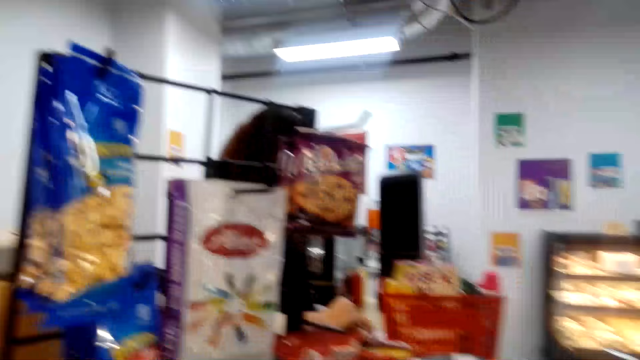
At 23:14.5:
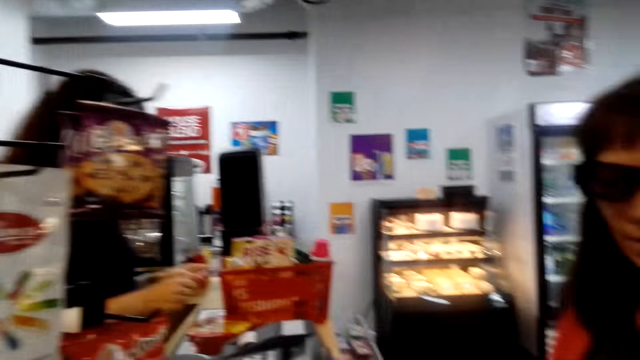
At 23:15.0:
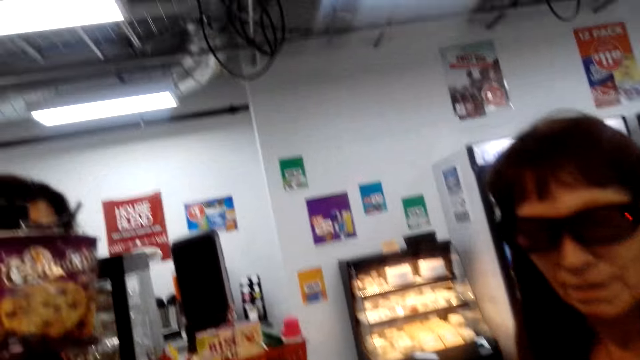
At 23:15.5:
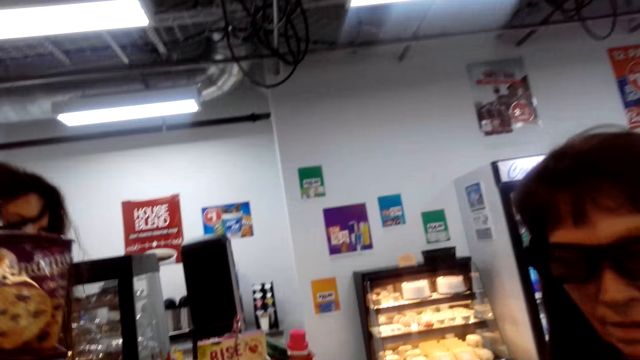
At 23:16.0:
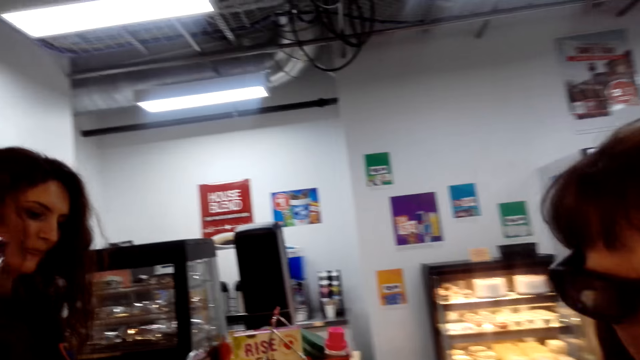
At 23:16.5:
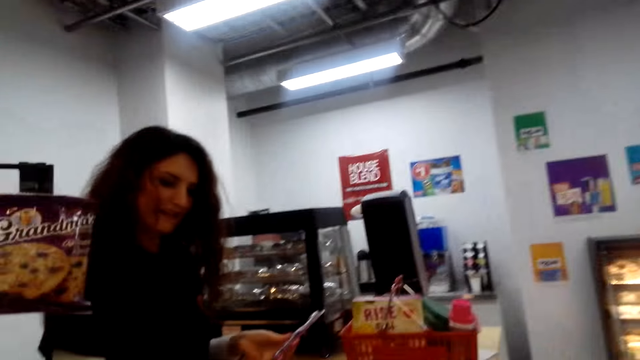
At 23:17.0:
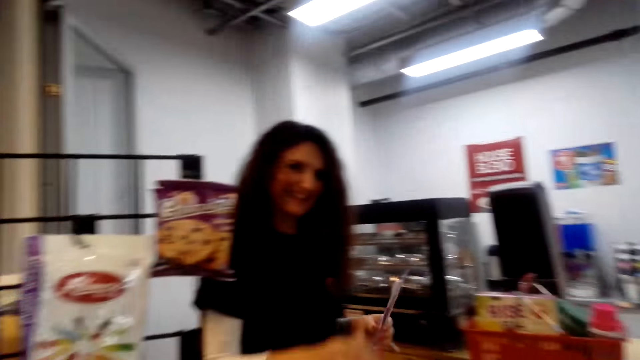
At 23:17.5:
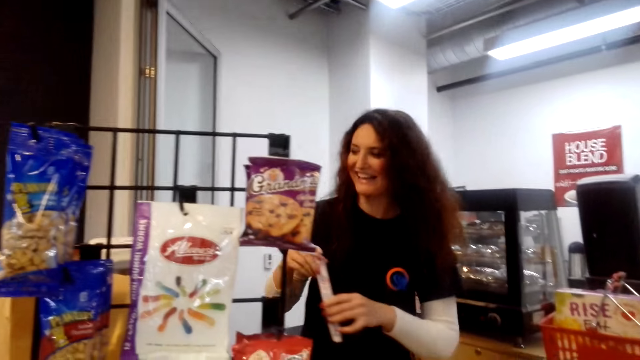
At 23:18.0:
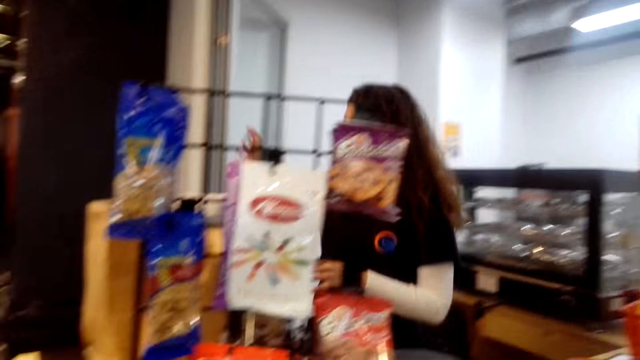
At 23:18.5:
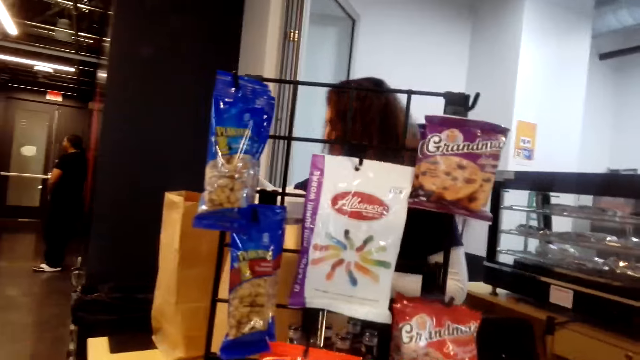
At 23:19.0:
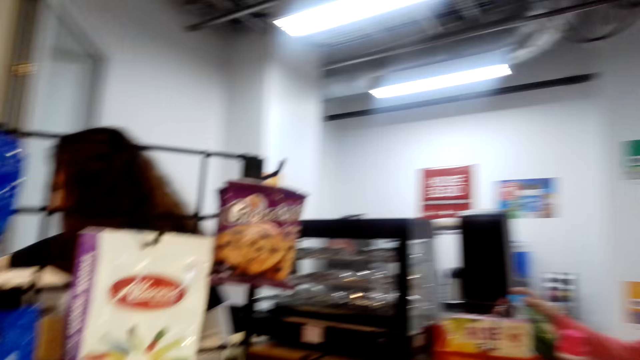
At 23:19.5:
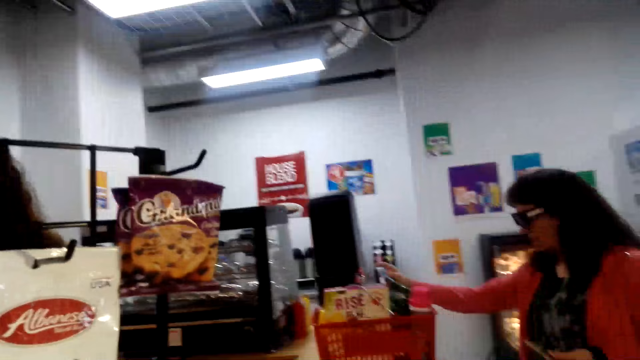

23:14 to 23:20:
A woman picks something. The camera wearer converses with the woman. The woman walks around the mall. The camera wearer looks sideways.

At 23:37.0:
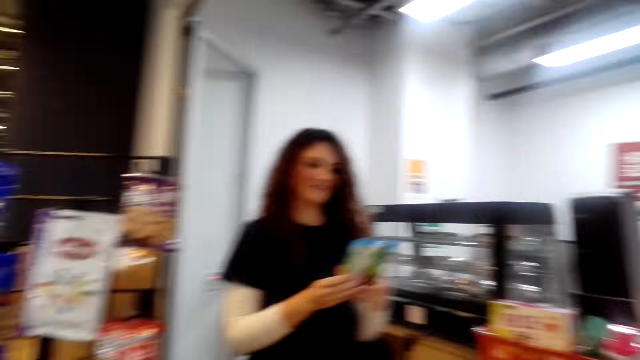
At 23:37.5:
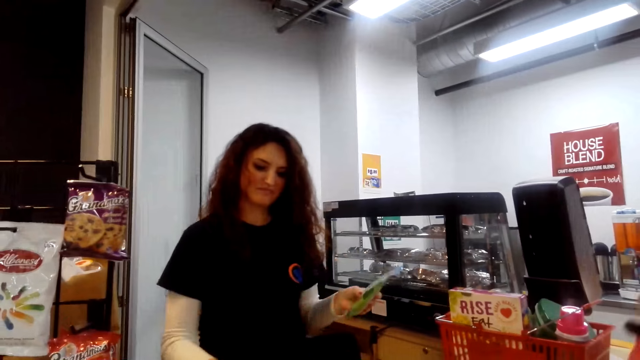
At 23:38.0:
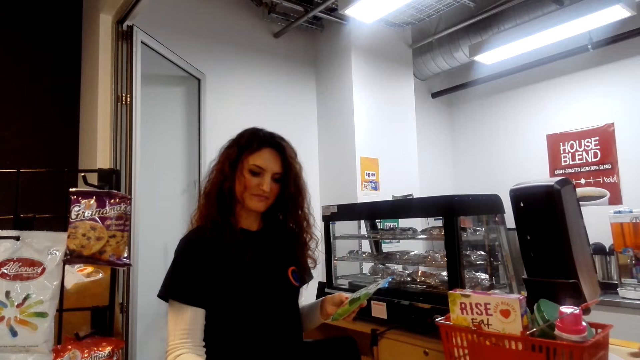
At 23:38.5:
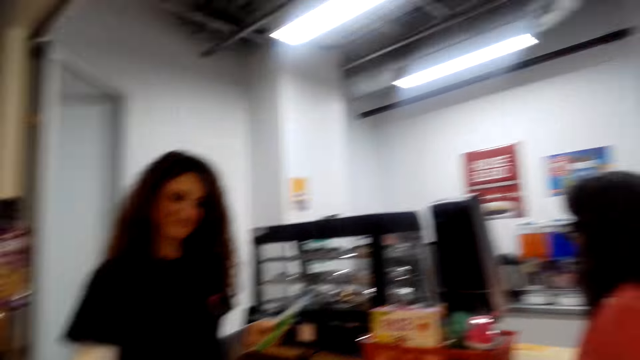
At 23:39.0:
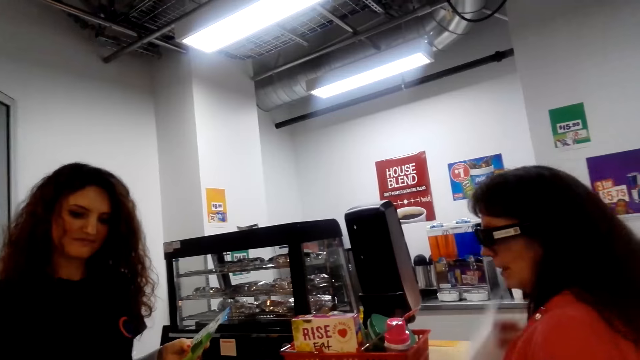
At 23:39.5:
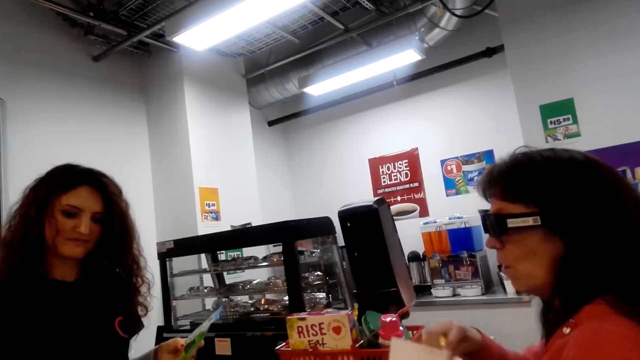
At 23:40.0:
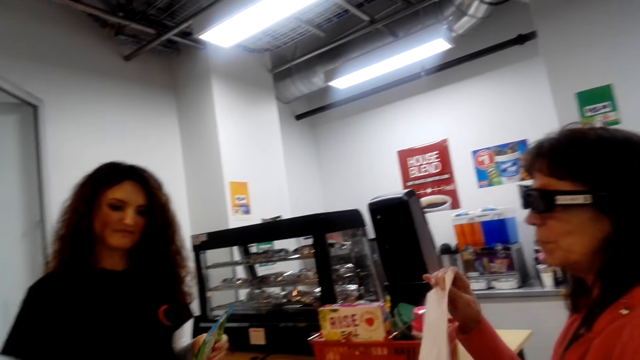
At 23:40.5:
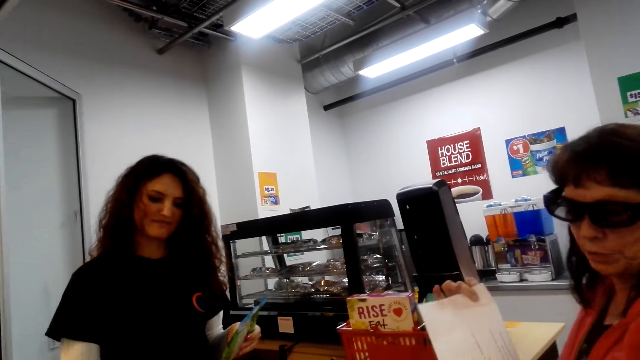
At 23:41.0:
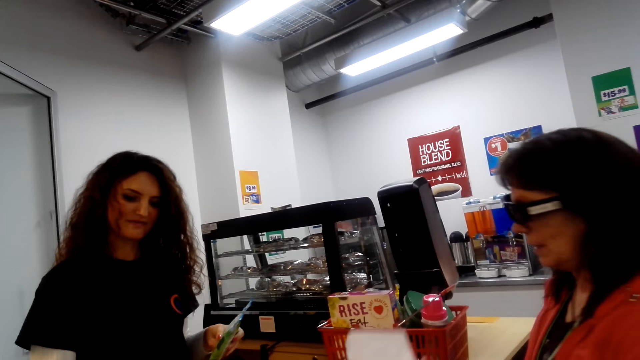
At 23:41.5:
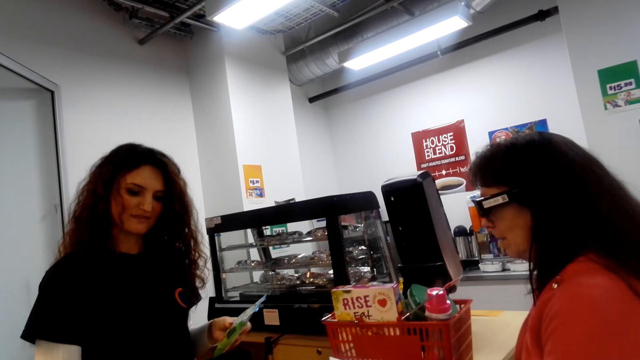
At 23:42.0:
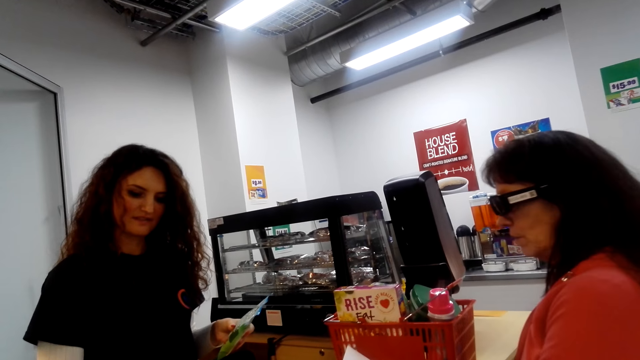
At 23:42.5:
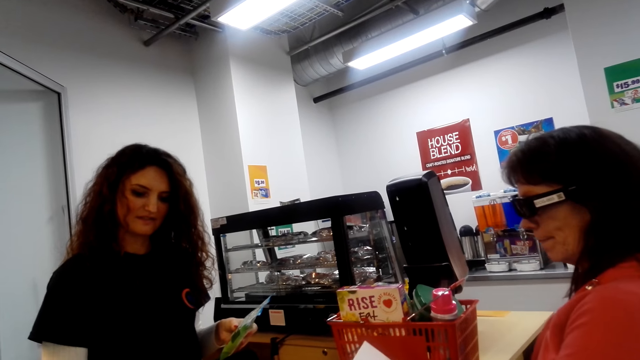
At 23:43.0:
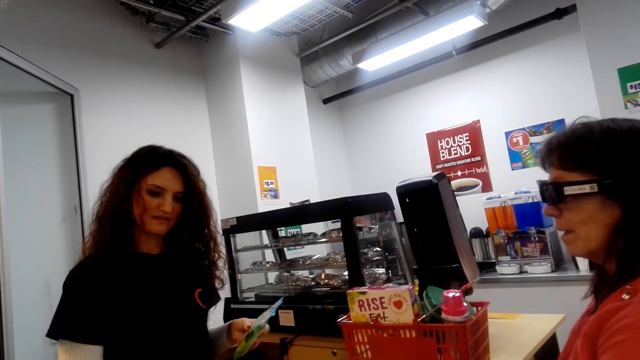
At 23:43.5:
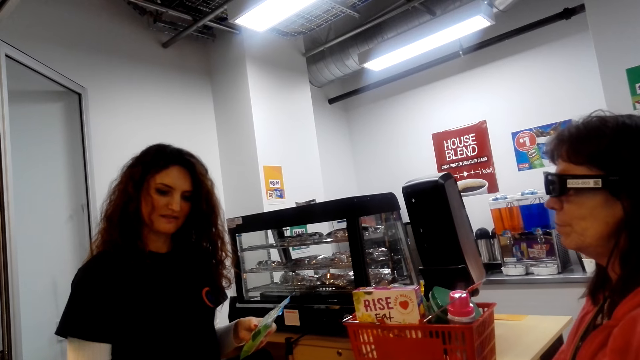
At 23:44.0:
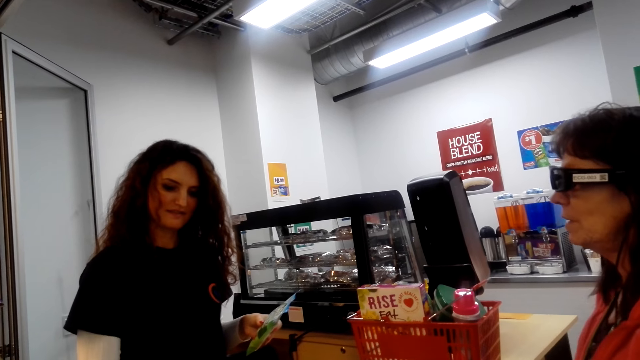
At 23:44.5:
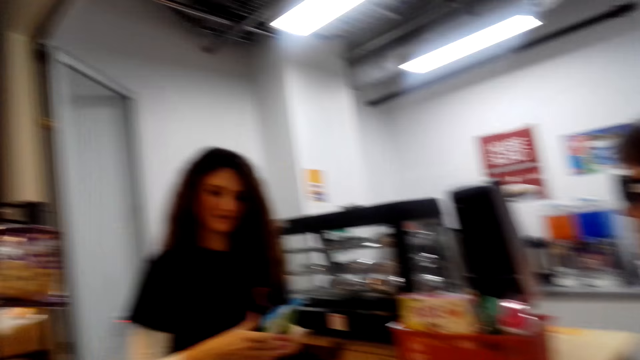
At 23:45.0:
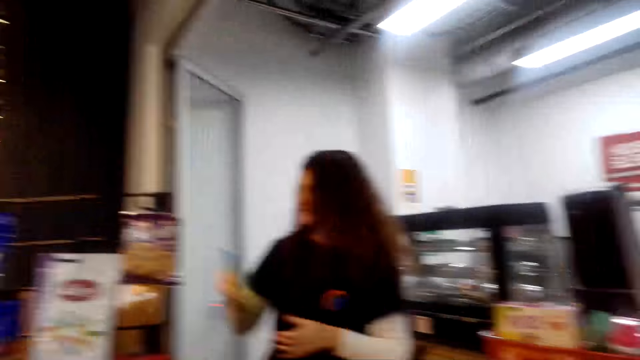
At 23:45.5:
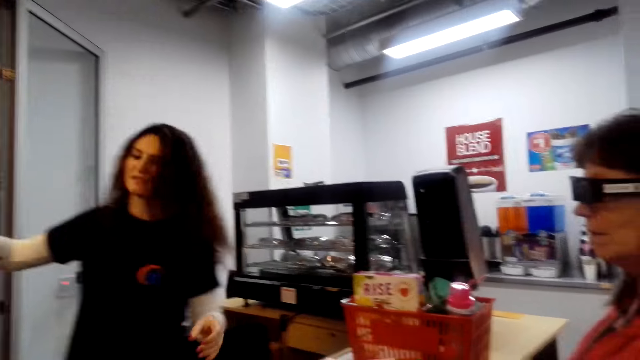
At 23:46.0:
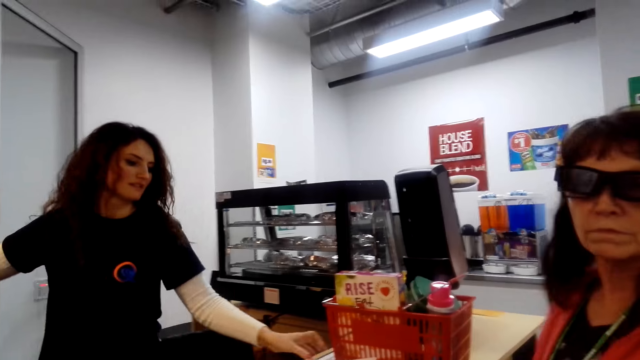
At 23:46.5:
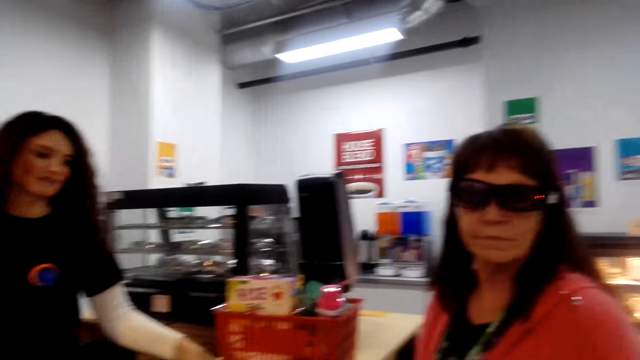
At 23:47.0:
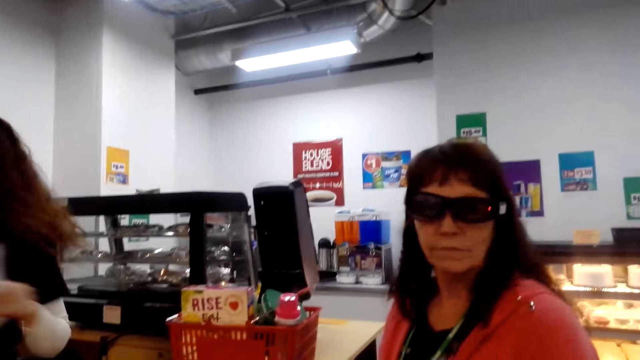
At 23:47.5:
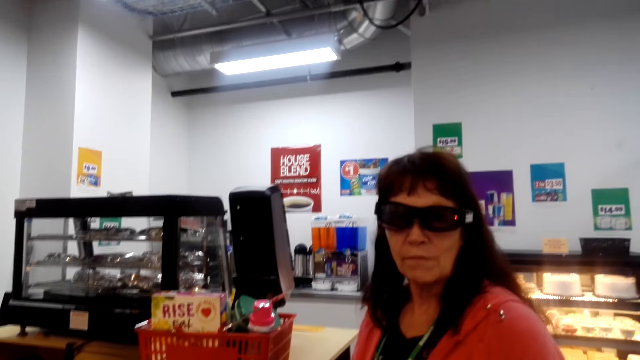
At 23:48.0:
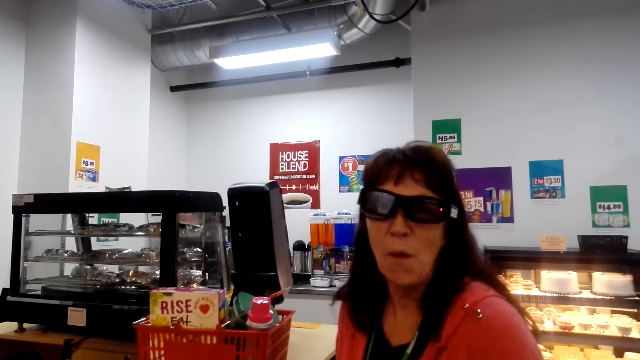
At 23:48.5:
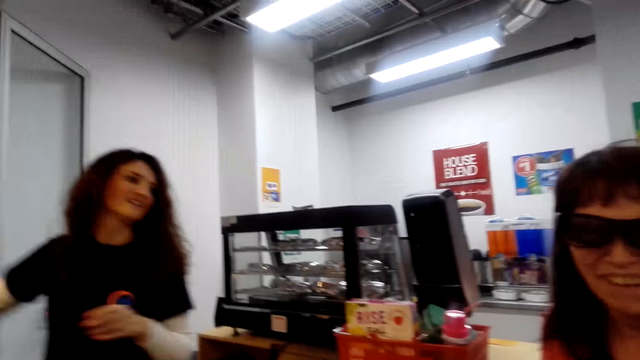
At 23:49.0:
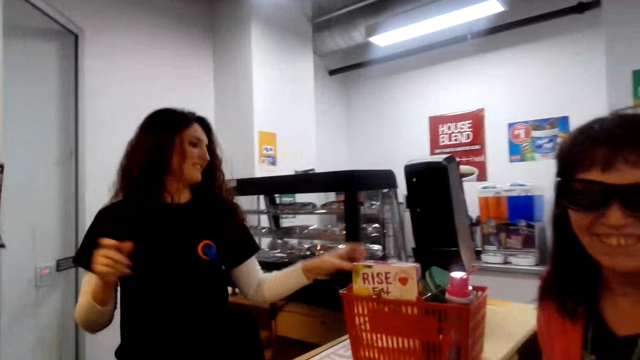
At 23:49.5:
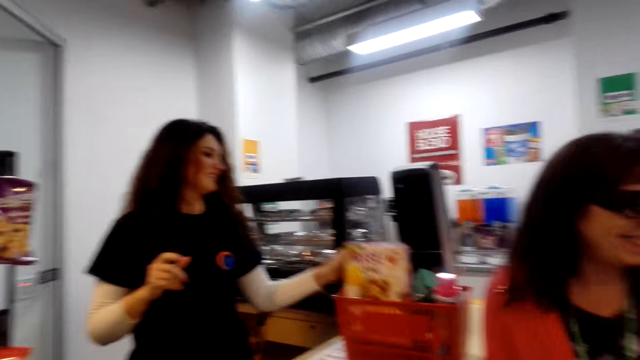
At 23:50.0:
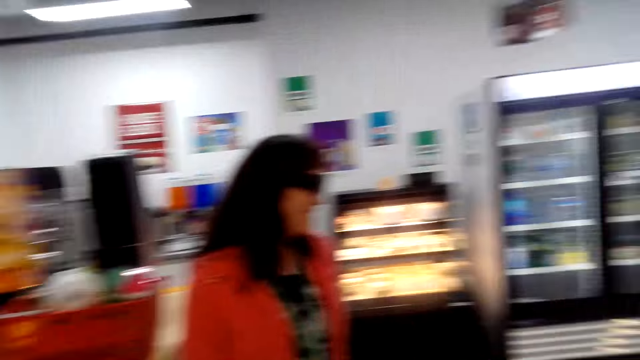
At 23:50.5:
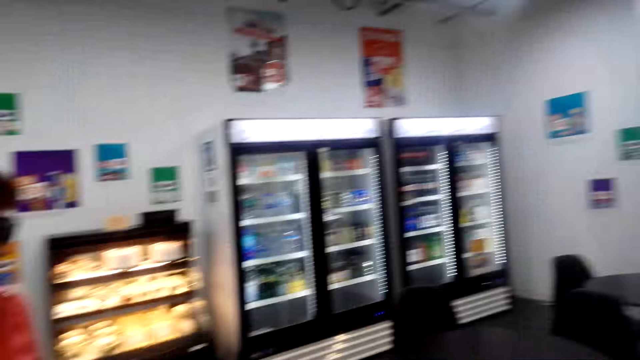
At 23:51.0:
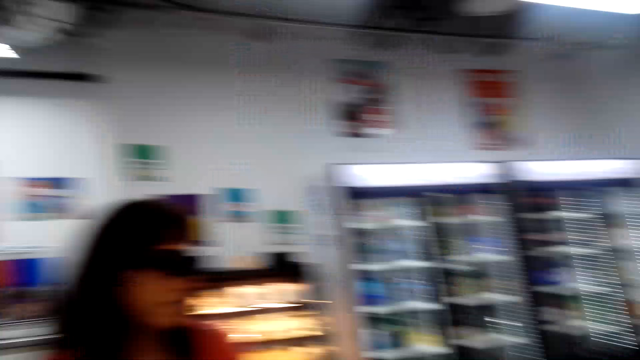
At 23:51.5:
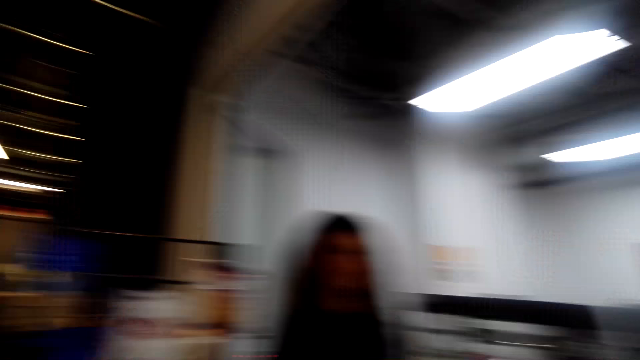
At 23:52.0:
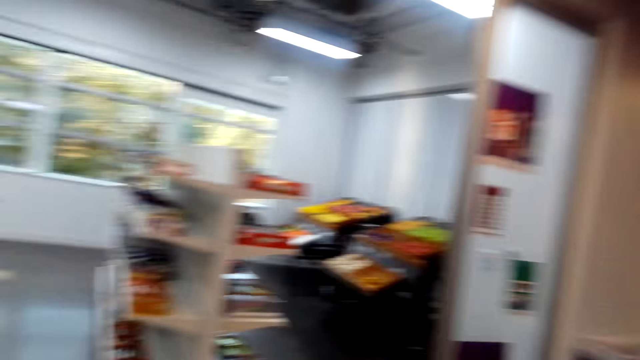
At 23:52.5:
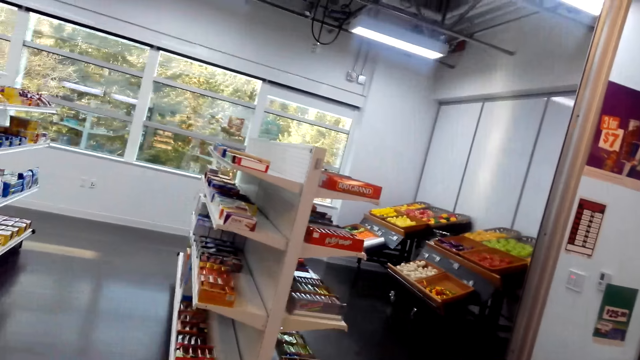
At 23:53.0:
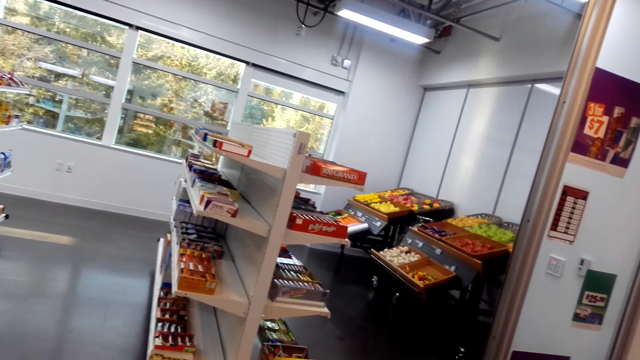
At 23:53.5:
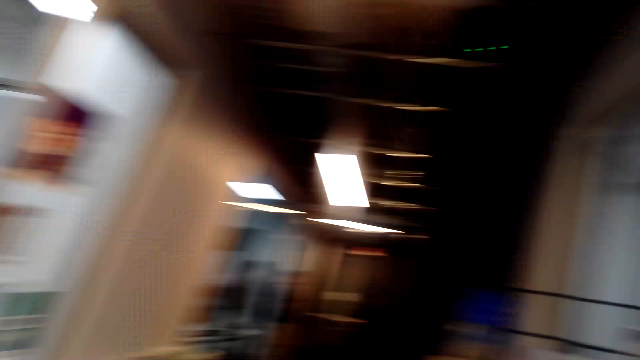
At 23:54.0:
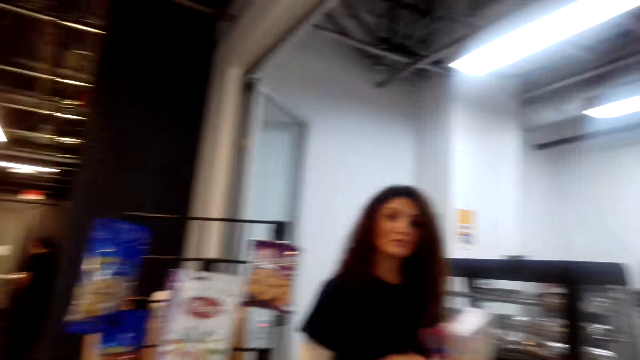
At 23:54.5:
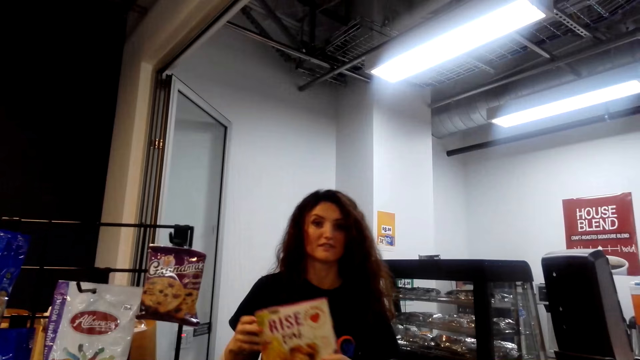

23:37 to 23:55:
A woman types on a calculator. Another woman converses with the first woman. The camera wearer looks up. They converse with the other woman. The first woman picks something. The camera wearer looks in front. They look around. They look sideways.
